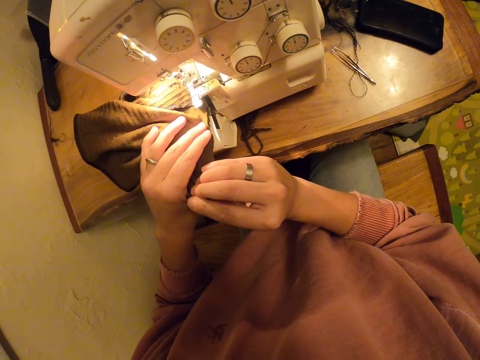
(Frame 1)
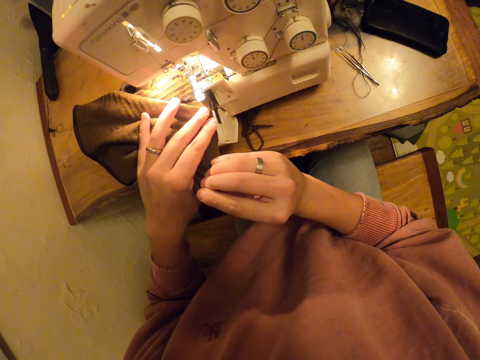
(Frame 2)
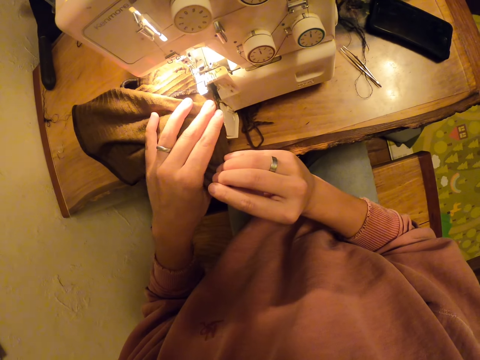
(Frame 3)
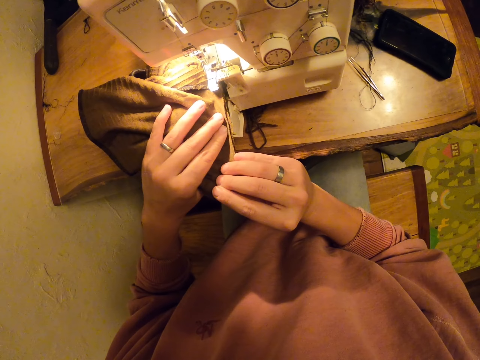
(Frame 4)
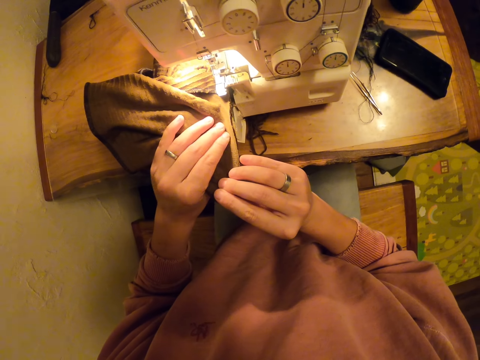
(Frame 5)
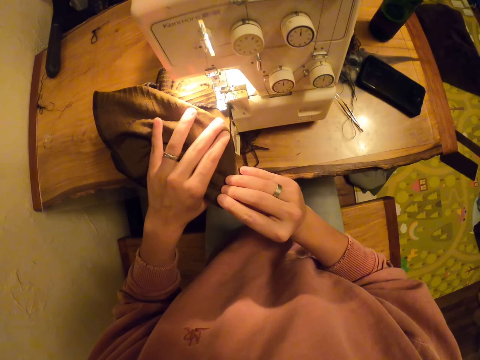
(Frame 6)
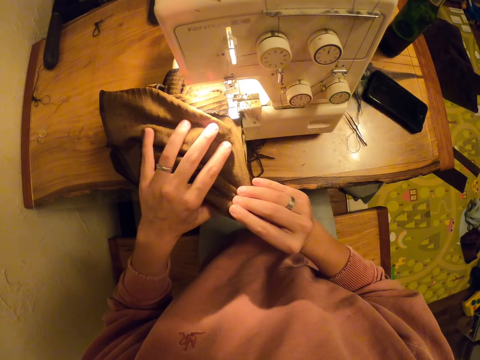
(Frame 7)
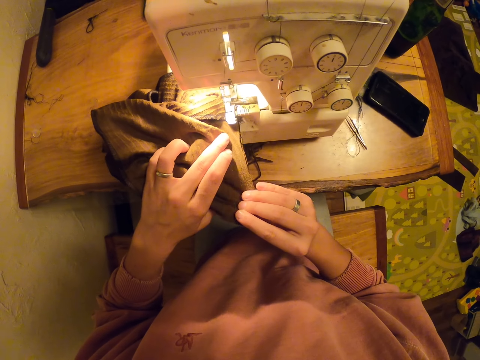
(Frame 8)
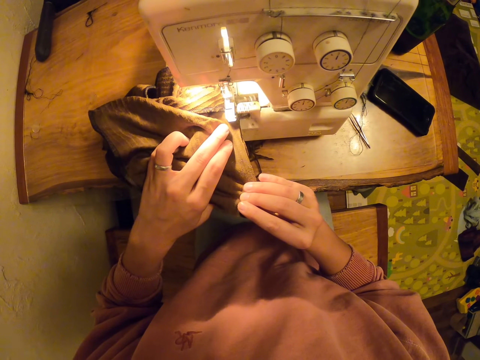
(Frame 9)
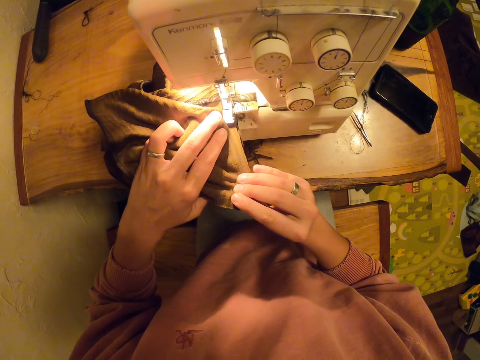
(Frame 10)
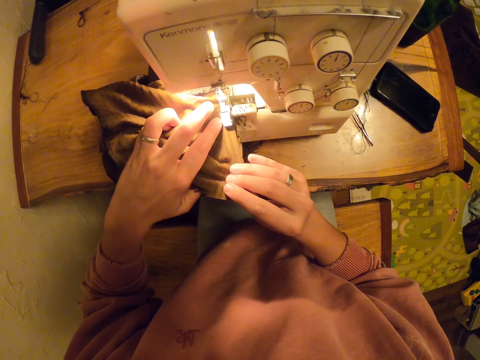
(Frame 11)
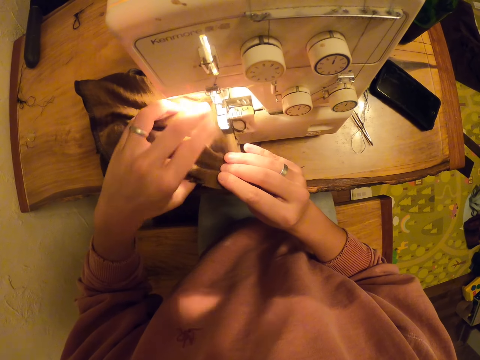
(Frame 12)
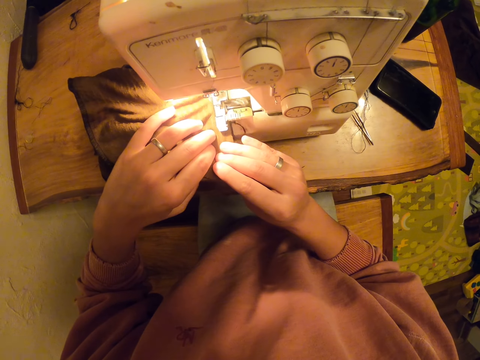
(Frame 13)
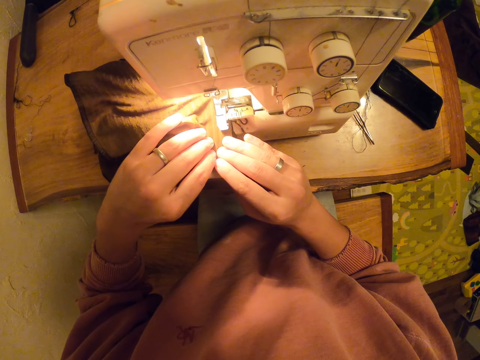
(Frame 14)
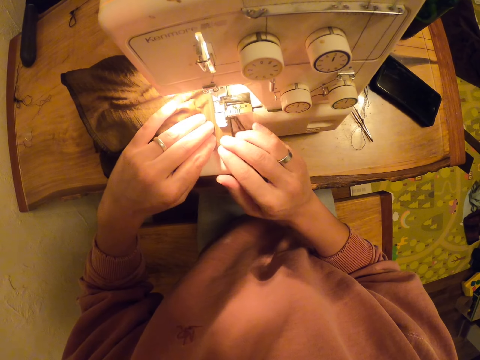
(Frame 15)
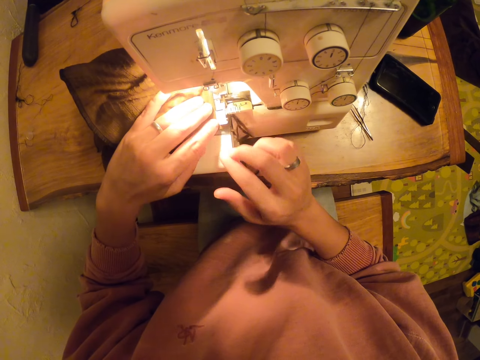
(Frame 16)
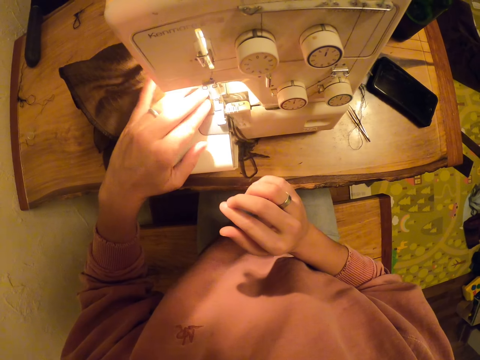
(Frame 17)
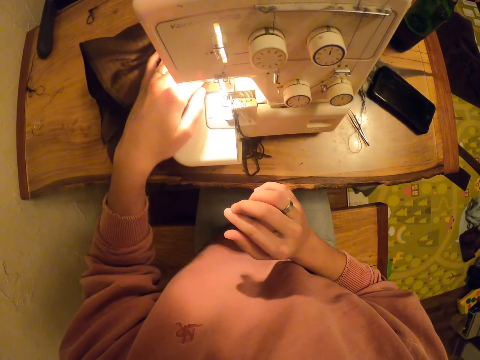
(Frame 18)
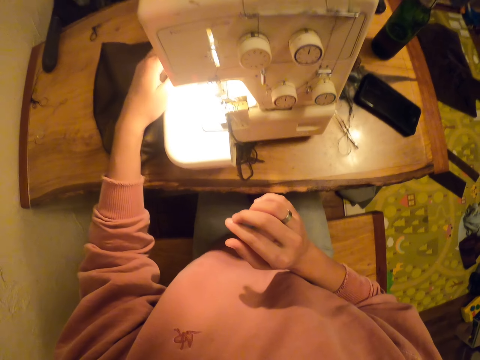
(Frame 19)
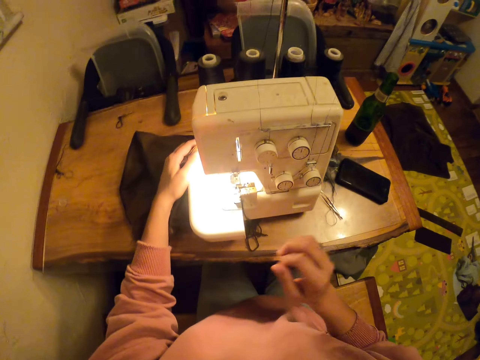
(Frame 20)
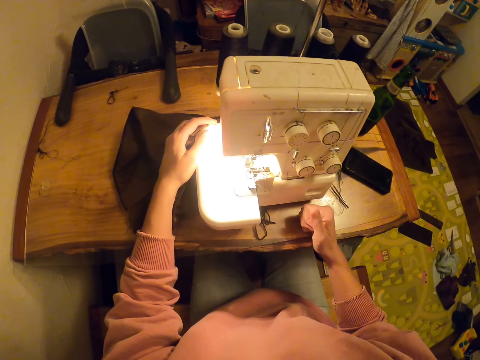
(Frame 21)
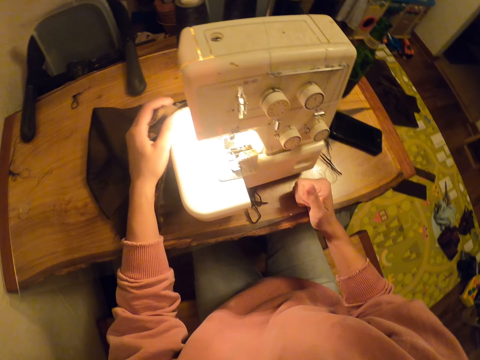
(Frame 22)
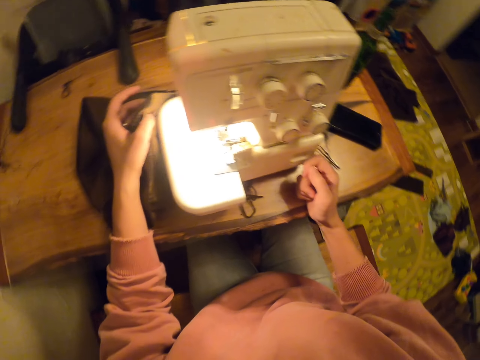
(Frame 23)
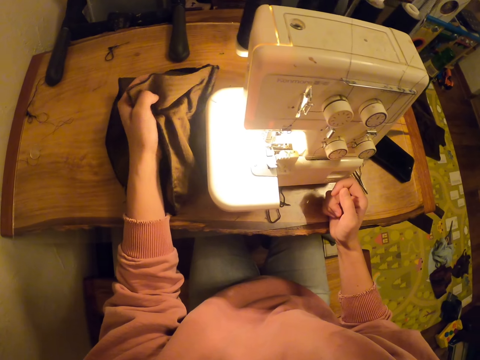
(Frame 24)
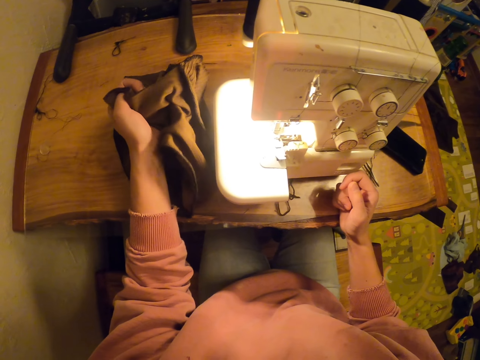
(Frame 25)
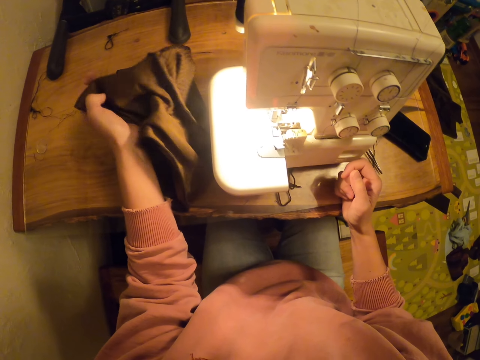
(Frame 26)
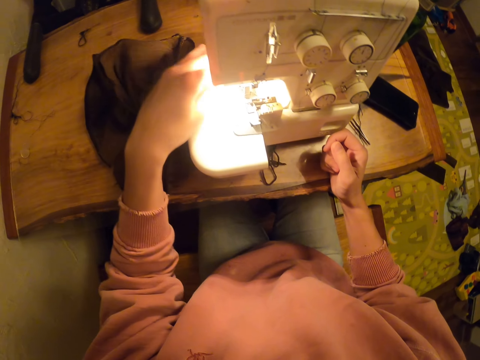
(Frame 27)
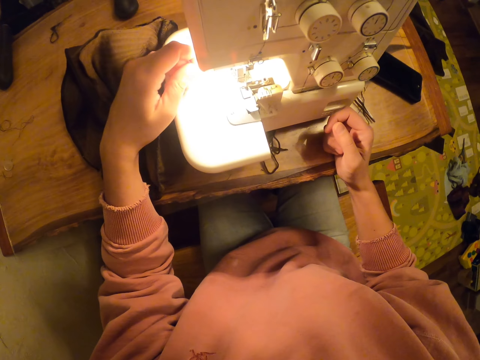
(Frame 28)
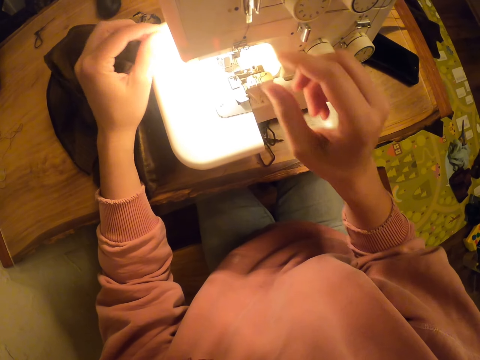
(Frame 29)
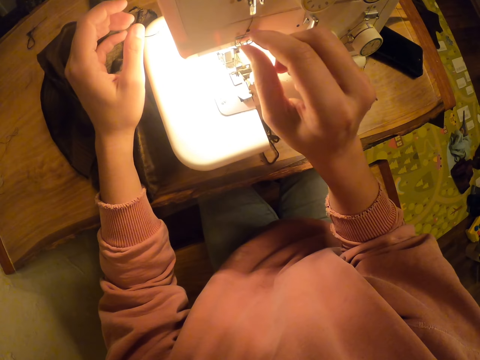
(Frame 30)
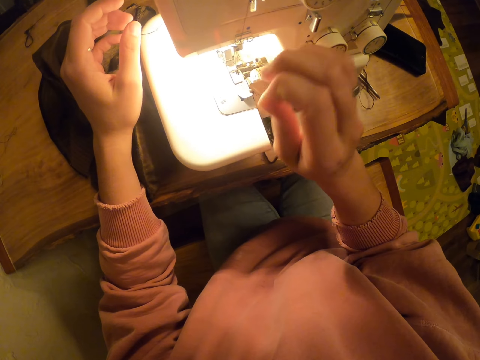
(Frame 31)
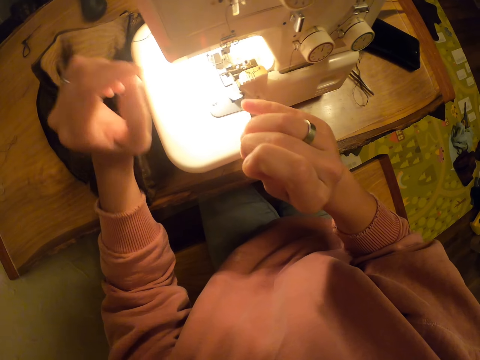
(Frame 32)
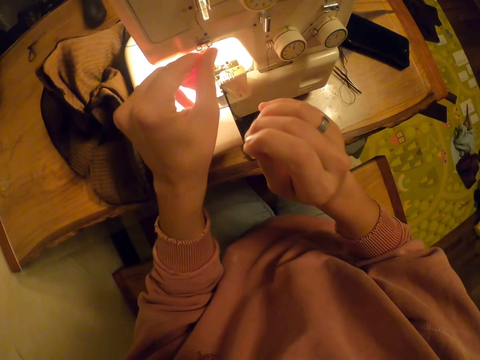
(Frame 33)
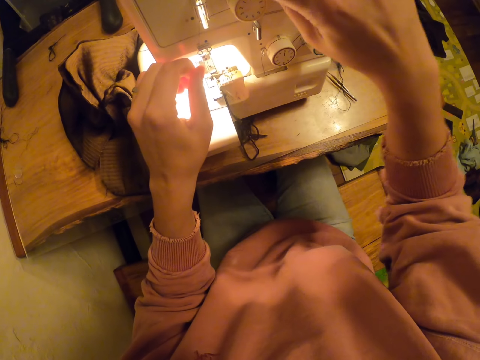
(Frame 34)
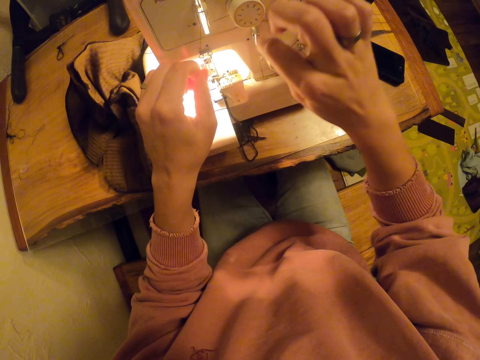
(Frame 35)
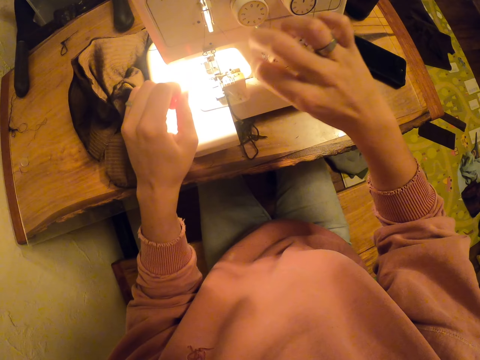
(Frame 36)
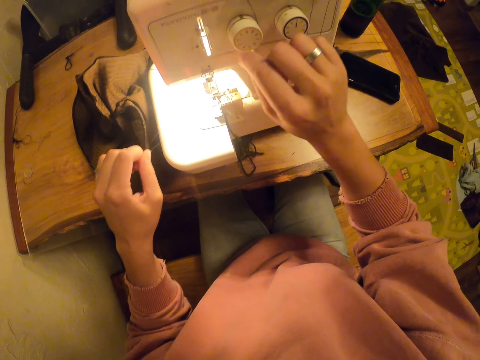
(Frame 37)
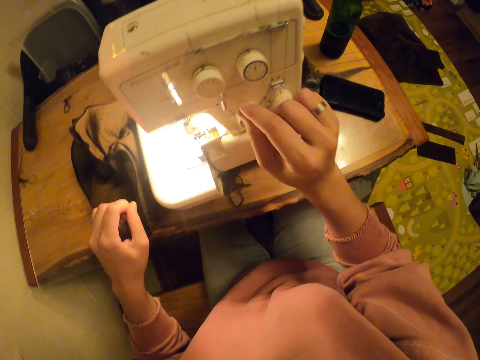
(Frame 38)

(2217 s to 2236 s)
The camera wearer puts the cloth on the sewing machine. They touch the cloth and pull the thread on the machine.

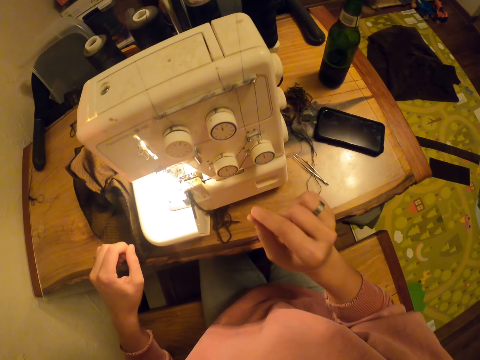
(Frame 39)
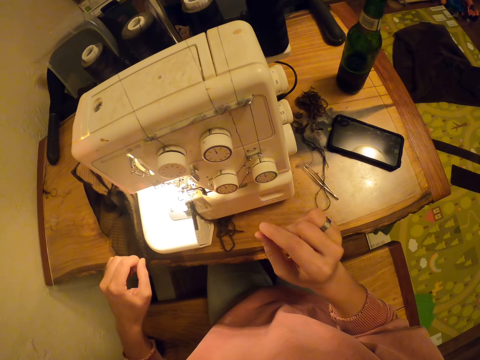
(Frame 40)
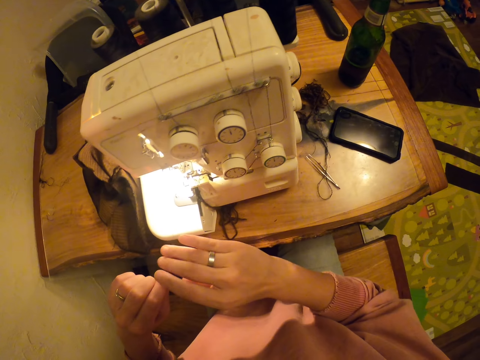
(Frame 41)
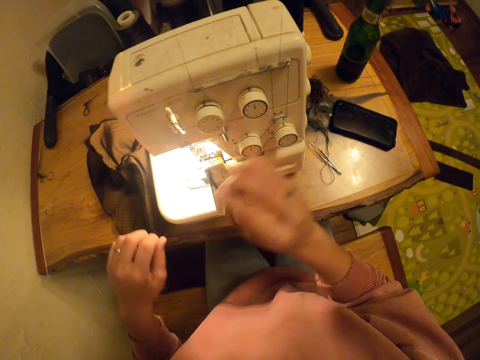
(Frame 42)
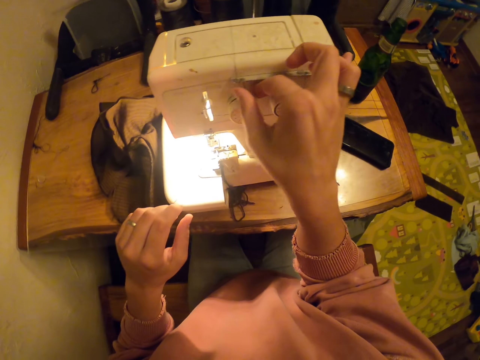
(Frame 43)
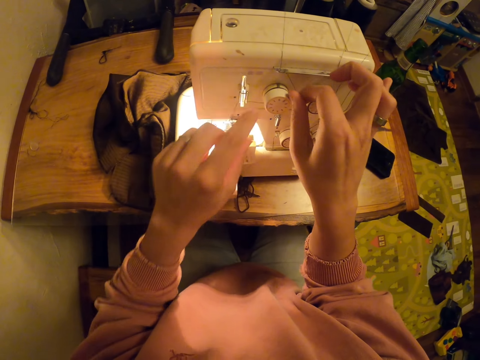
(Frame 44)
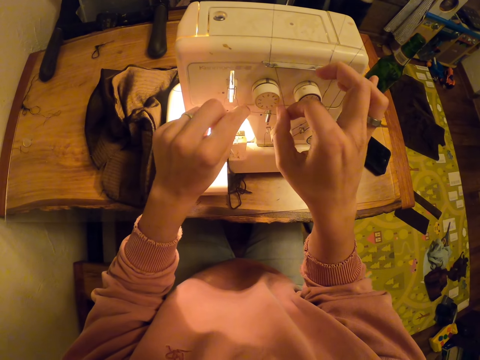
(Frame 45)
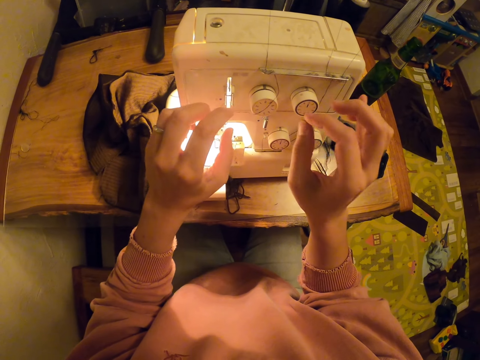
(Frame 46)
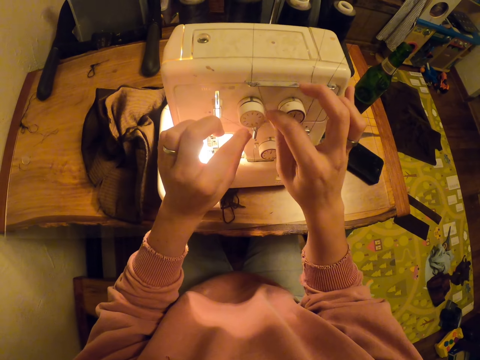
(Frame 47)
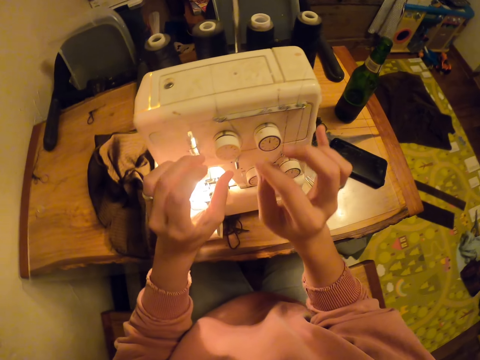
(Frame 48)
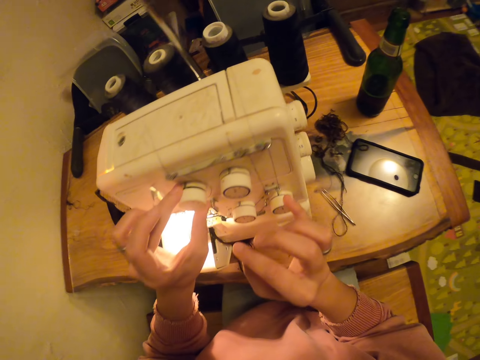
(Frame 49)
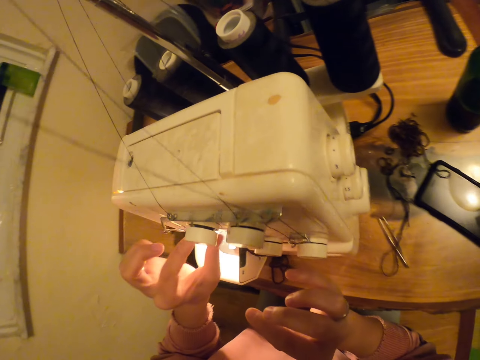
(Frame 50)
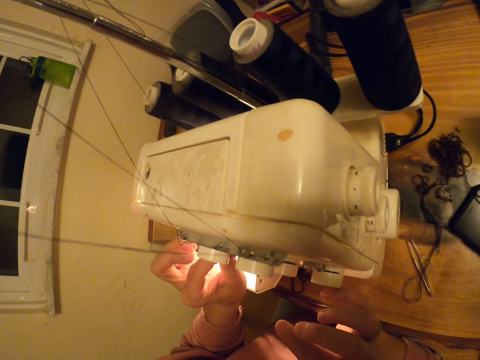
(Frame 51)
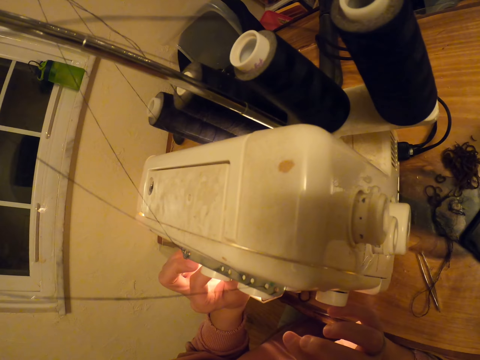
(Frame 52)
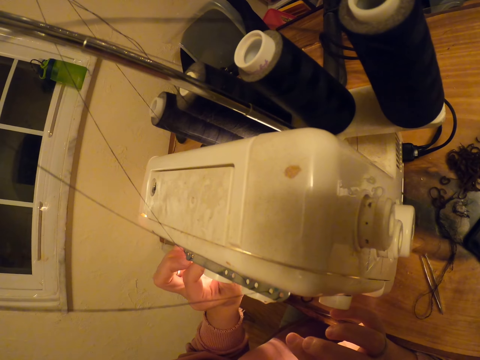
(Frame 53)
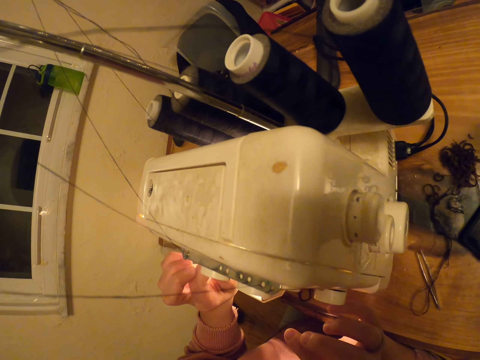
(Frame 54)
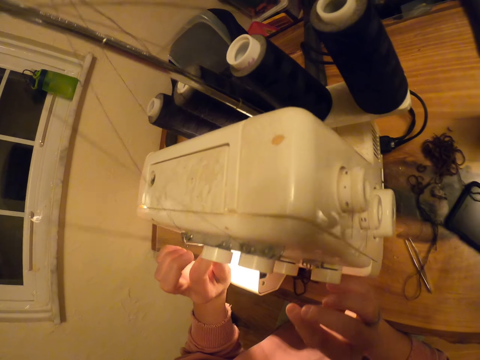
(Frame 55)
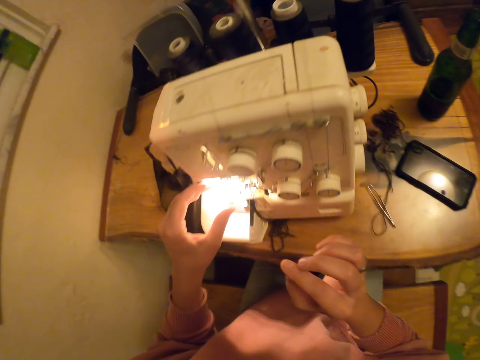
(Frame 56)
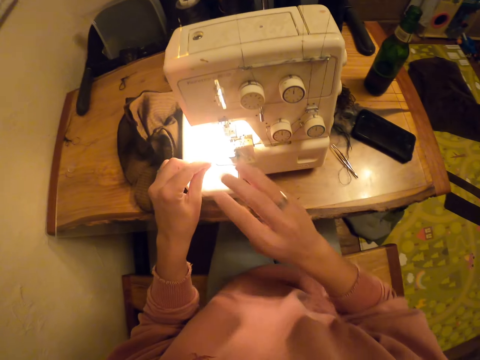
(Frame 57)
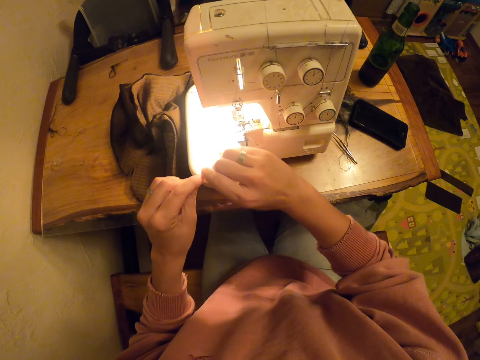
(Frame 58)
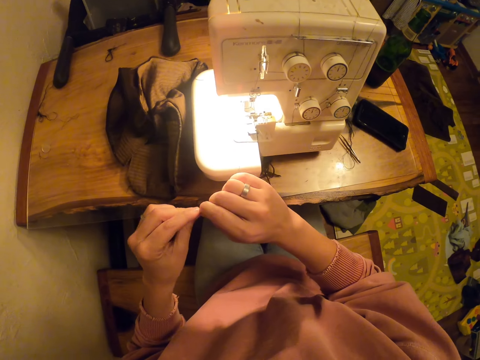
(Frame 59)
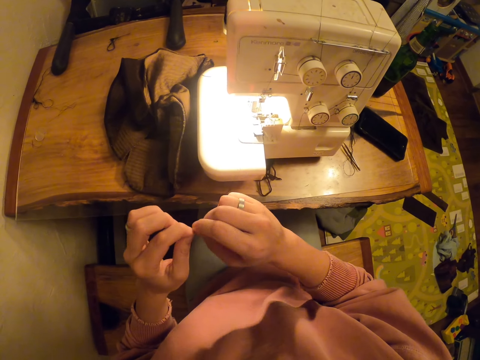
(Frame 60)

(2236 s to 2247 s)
The camera wearer touches the sewing.
